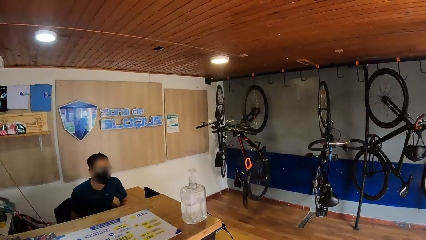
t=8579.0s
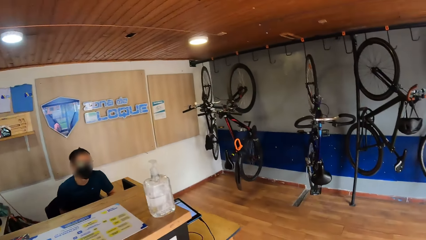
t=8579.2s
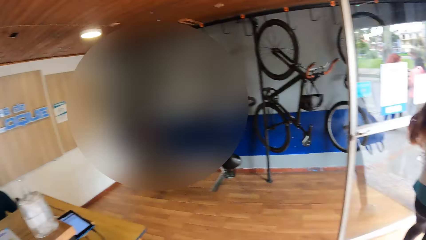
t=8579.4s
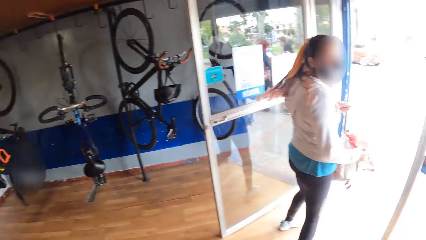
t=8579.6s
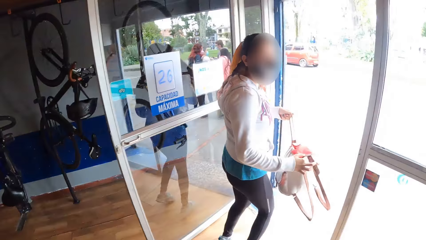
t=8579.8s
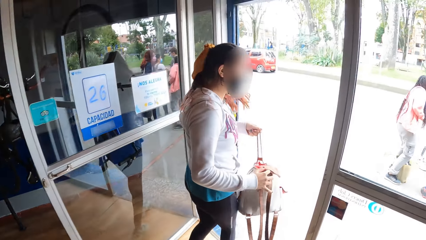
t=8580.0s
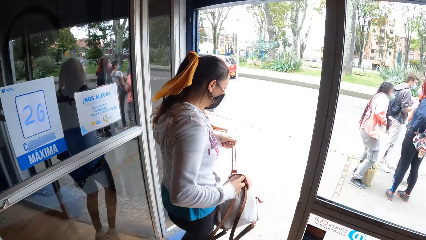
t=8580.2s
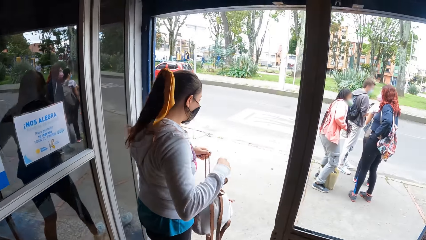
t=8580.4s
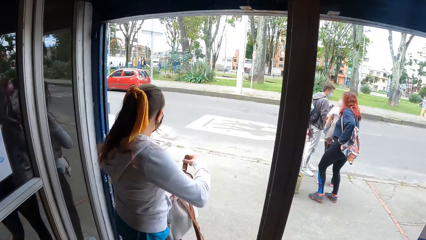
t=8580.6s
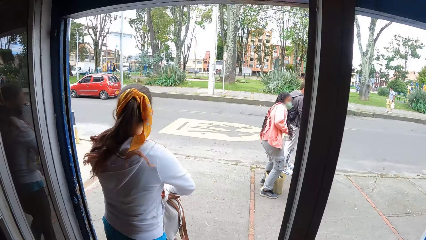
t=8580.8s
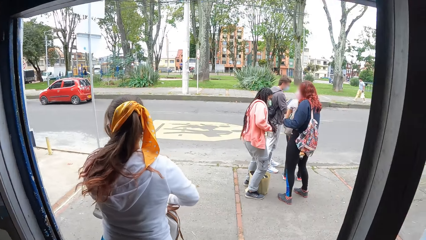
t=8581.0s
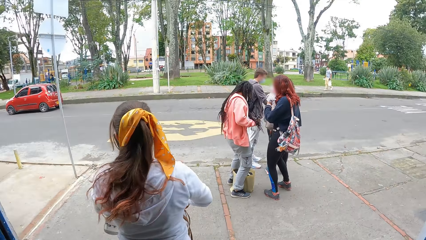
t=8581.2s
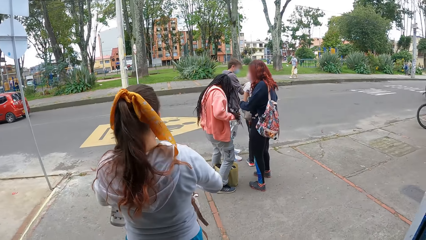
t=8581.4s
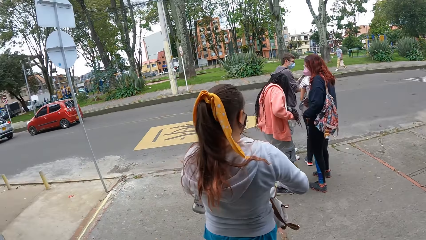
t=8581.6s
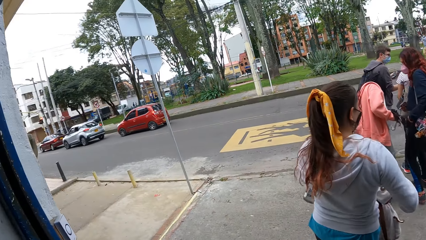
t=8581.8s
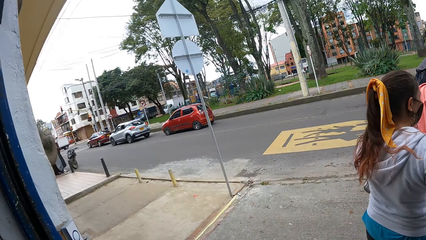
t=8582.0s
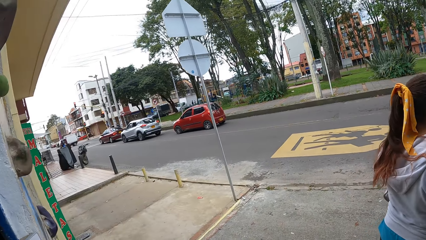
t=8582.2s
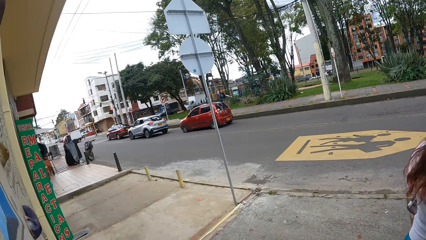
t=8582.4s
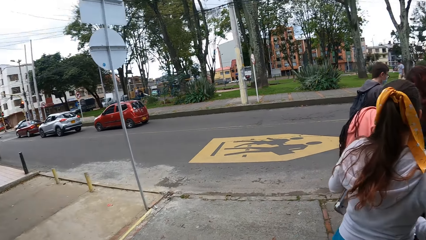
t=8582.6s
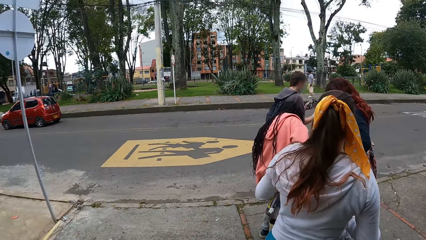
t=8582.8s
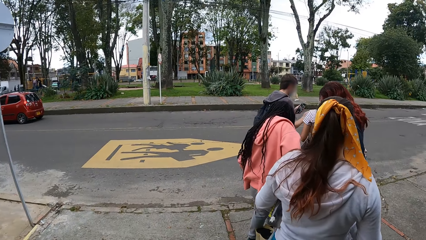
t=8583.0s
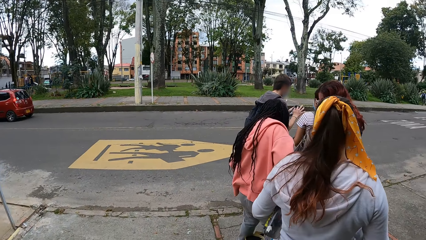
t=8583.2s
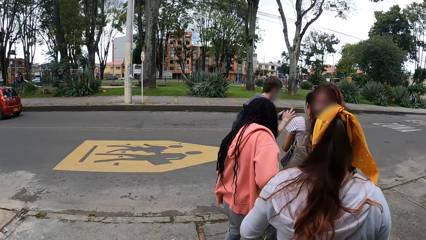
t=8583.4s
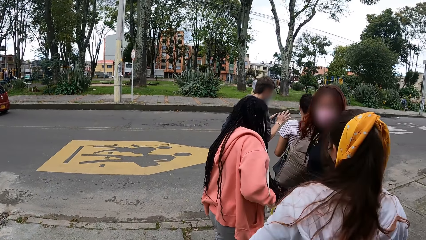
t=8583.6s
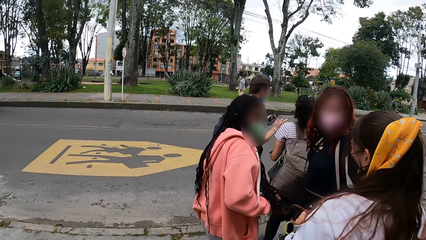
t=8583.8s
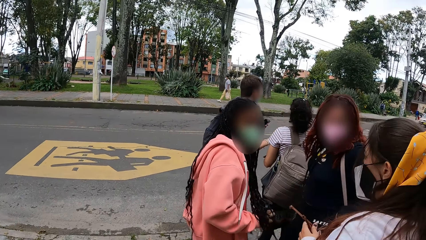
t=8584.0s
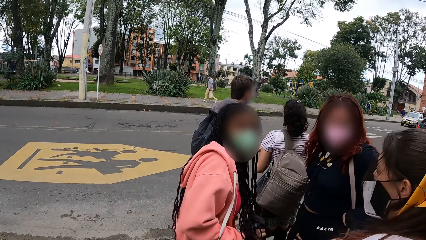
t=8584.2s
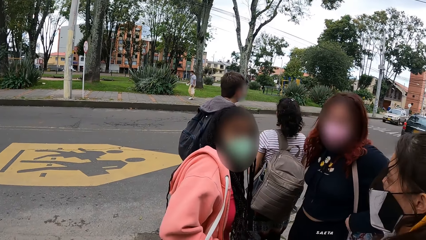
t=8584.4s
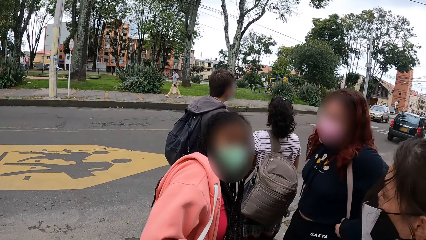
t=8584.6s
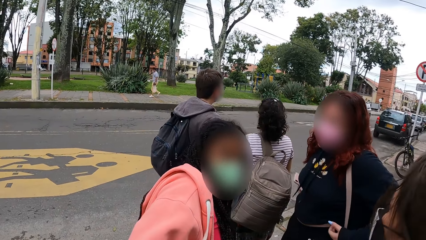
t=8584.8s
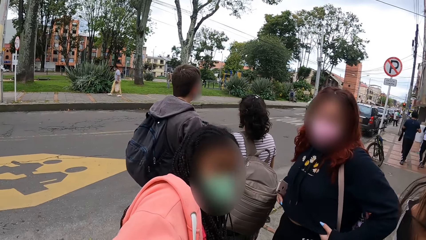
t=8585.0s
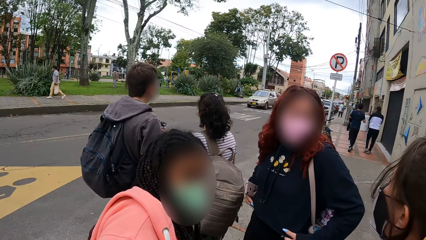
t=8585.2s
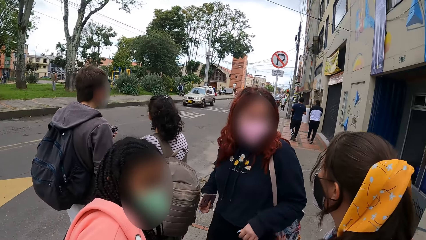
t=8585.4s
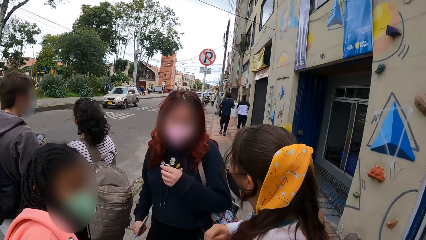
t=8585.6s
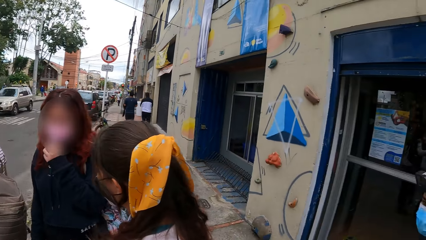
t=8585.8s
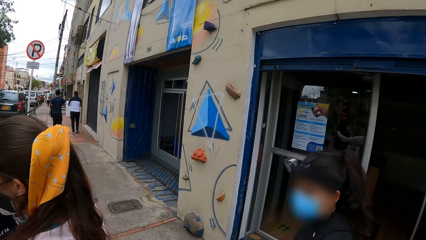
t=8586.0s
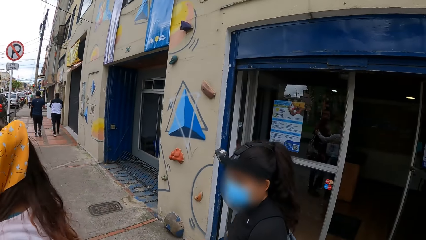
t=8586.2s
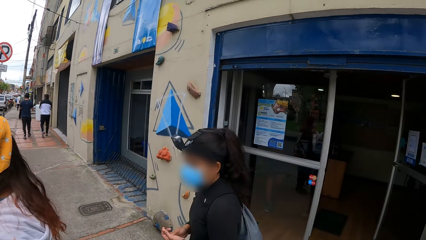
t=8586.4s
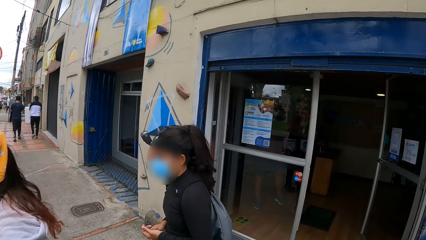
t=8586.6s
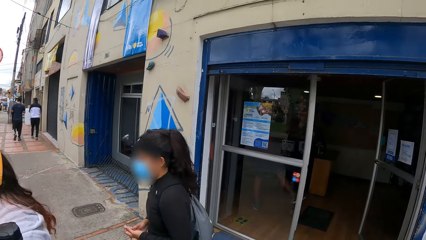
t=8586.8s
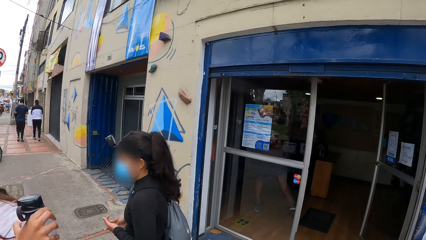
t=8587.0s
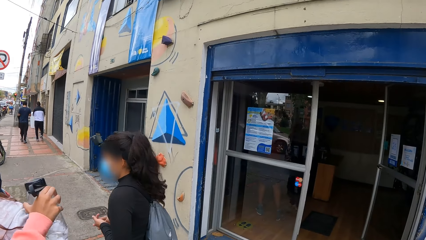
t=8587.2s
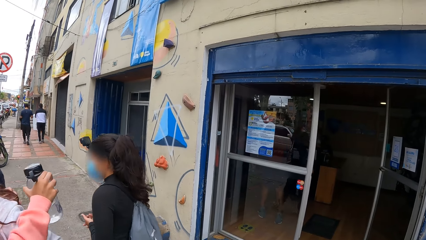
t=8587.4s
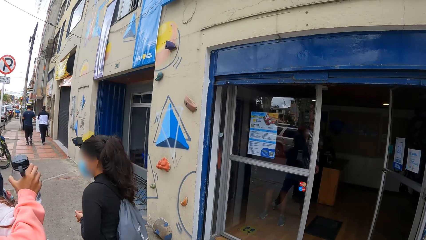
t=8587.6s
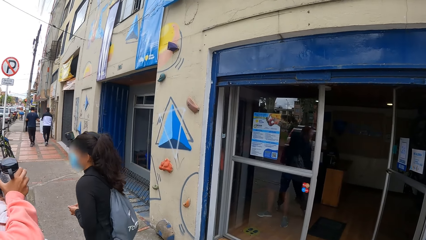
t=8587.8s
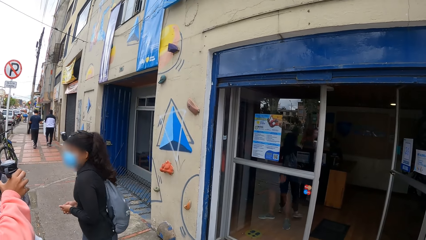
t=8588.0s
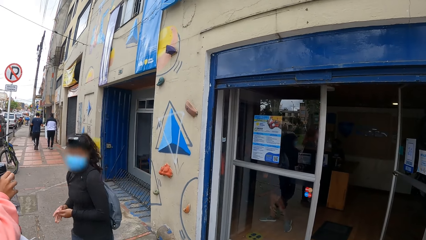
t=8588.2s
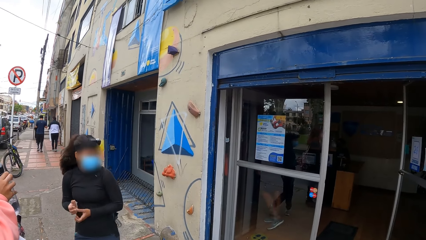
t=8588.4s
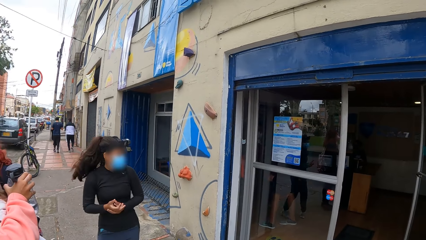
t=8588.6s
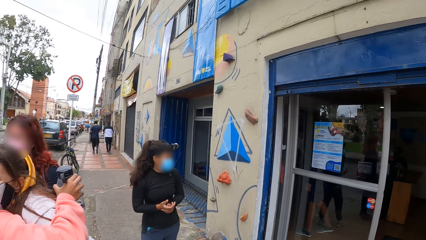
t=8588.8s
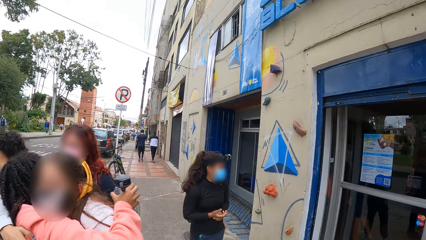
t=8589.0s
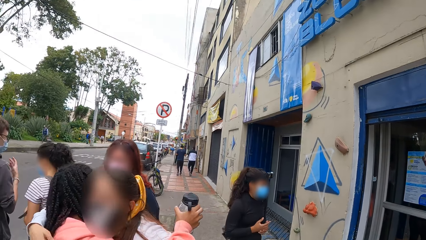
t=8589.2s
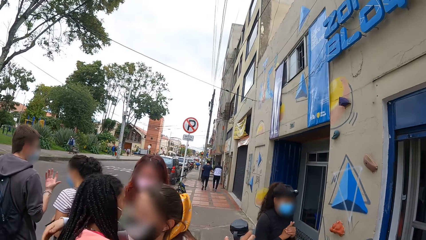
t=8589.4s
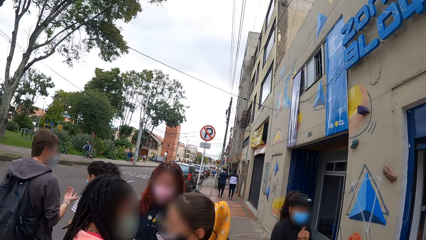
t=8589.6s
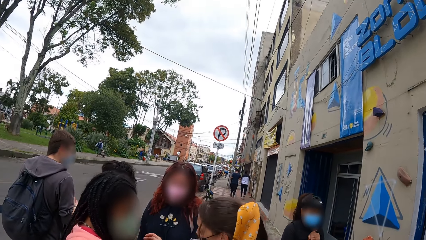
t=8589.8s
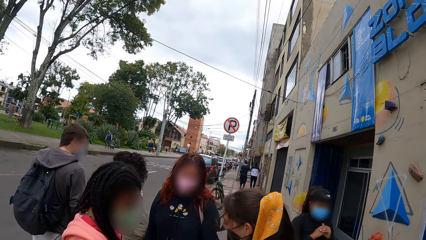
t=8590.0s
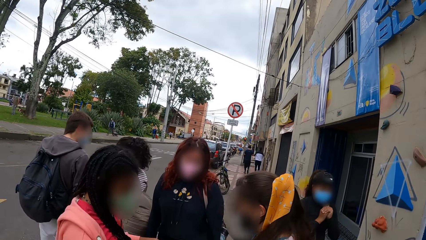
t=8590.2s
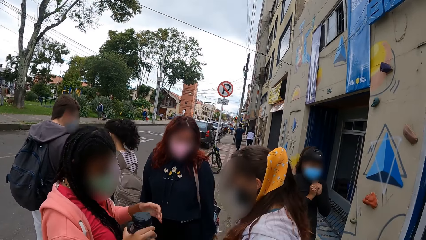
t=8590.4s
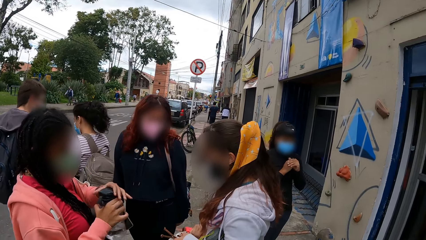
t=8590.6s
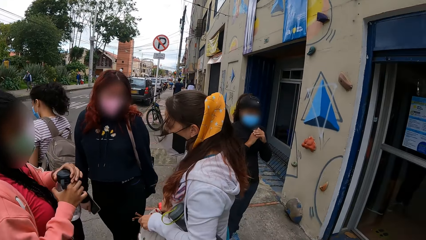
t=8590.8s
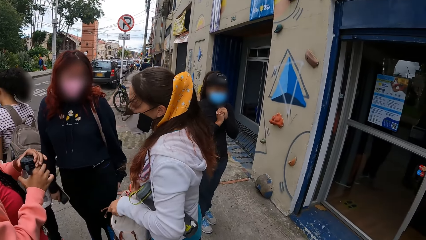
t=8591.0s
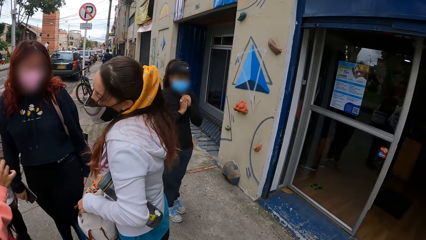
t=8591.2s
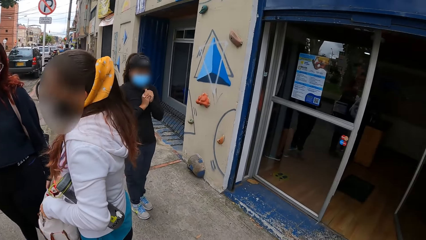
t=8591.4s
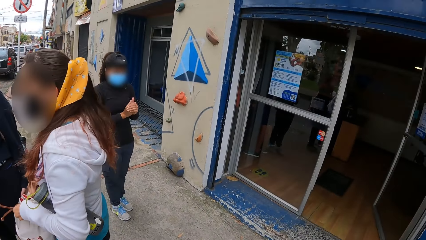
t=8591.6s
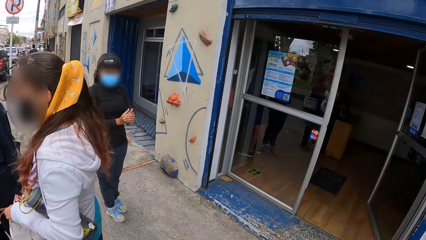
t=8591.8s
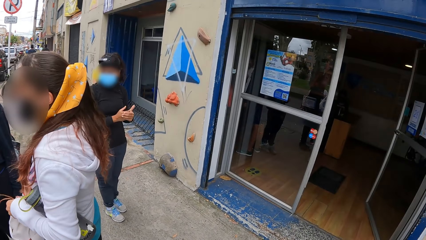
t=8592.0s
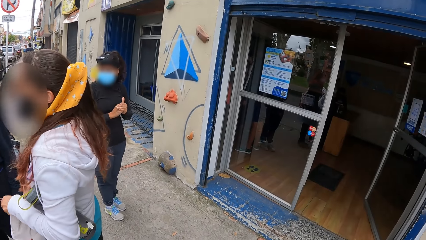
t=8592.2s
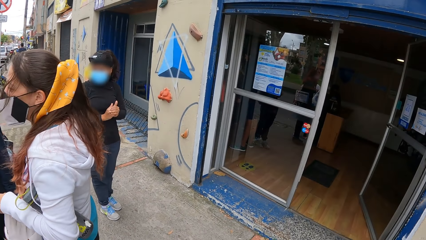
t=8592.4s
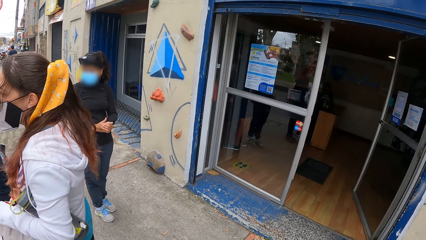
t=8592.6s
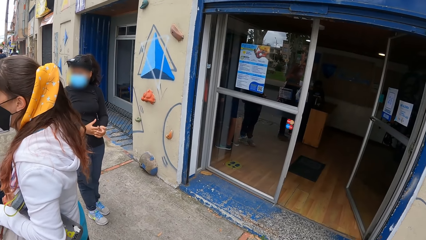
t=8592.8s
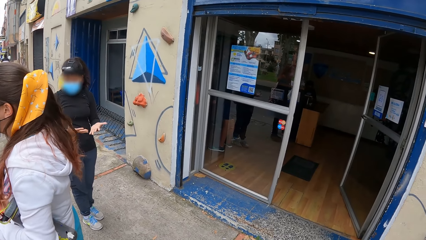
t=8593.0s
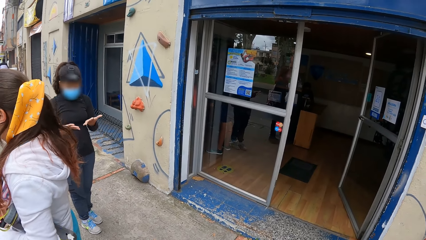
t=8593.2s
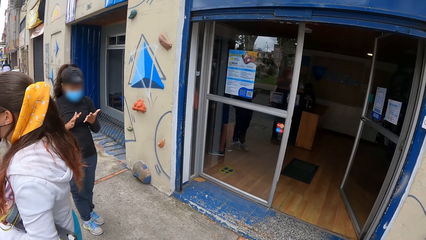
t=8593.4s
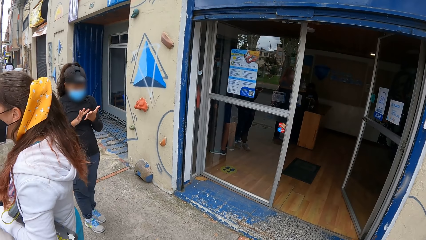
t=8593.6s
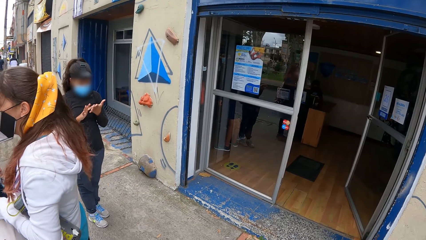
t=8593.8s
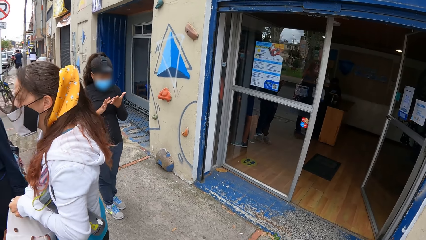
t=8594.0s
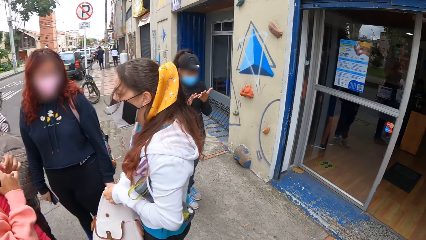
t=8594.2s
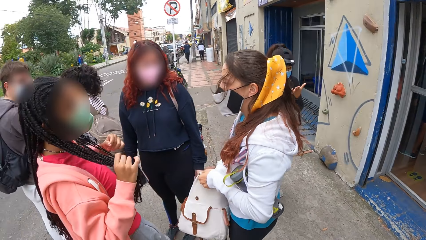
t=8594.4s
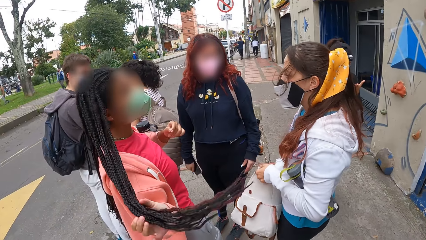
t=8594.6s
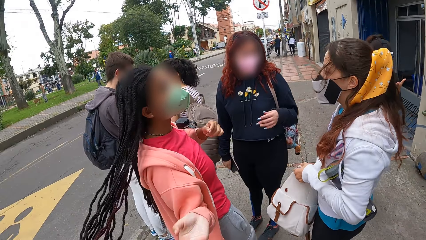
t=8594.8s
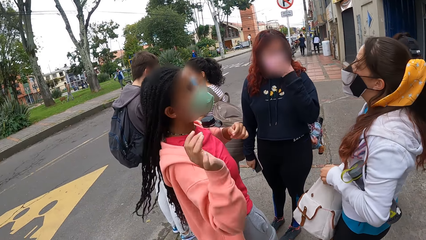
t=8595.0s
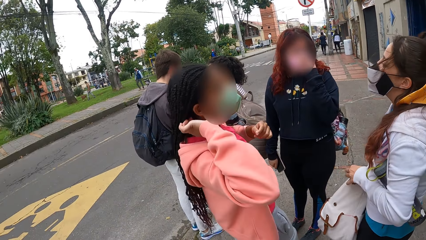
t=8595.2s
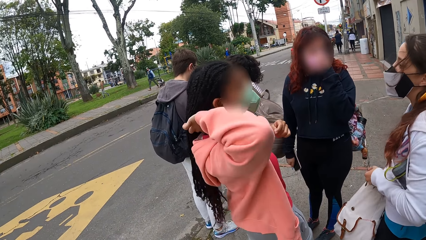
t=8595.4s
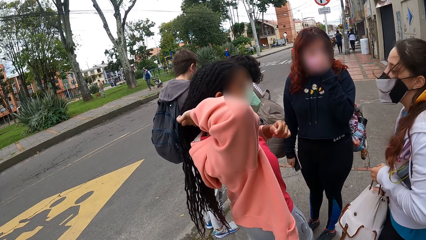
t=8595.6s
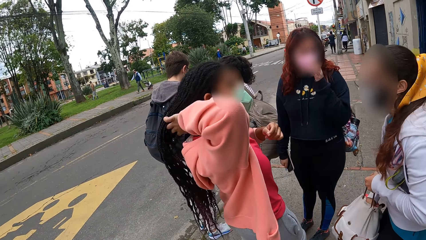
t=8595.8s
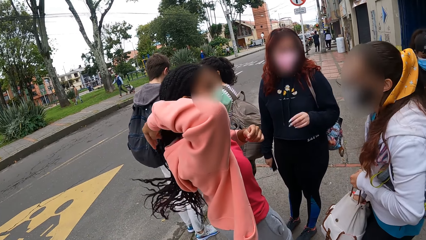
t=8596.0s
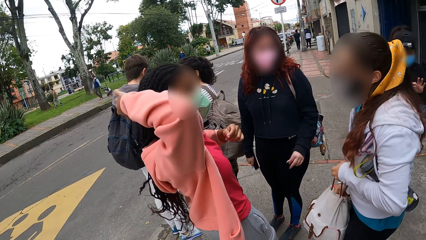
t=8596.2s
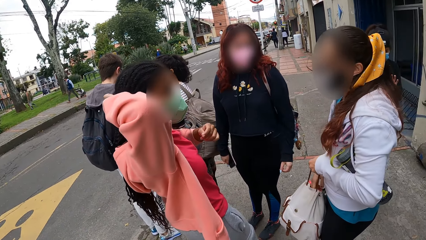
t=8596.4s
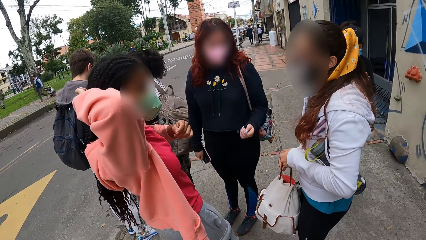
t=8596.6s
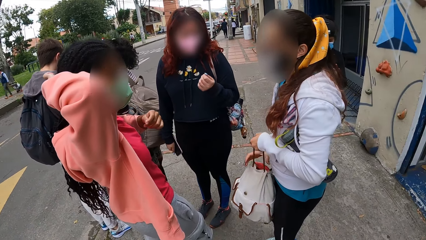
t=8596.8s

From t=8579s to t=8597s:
The camera wearer looks at a person. They walk out of a bouldering house. They look at another person. A woman hugs another woman. The first woman greets the other woman. The other woman interacts with the first woman and a third woman. The first woman talks to the third woman and another person. The first woman touches hair.
